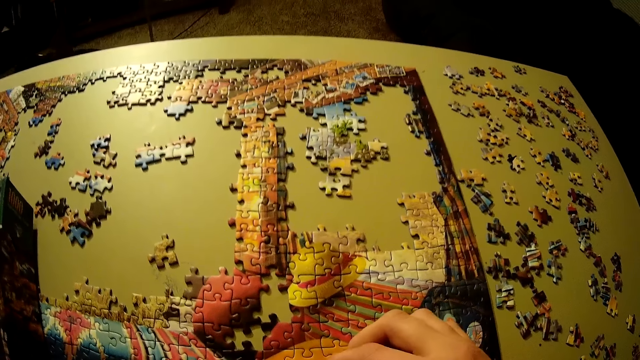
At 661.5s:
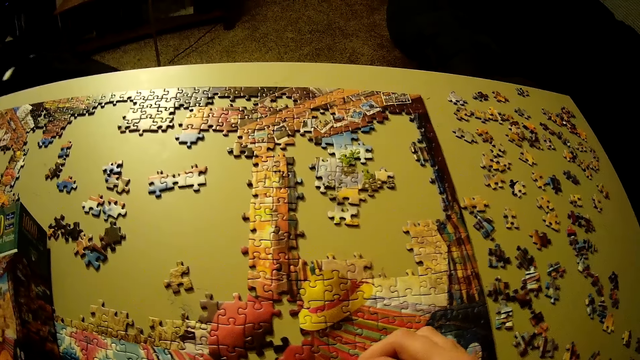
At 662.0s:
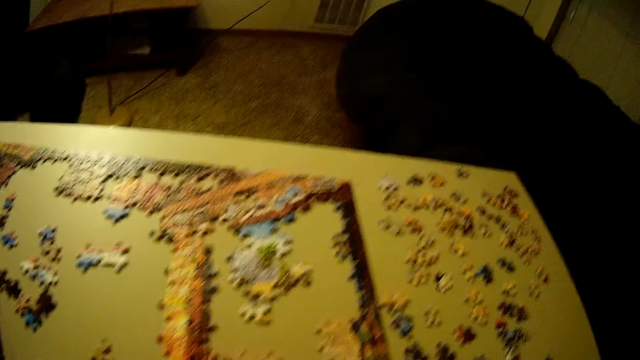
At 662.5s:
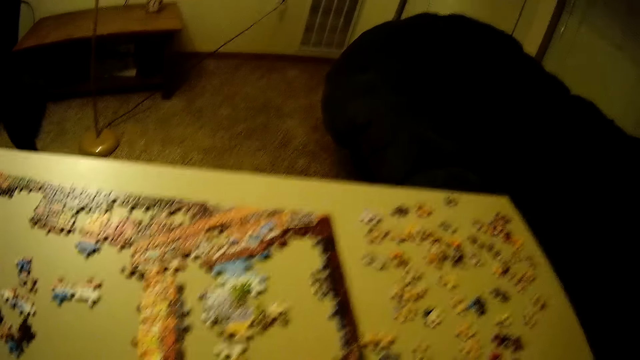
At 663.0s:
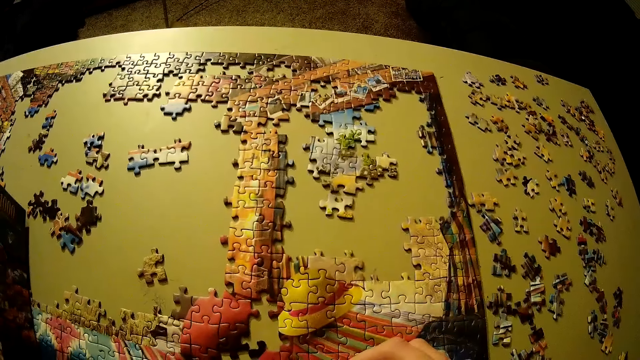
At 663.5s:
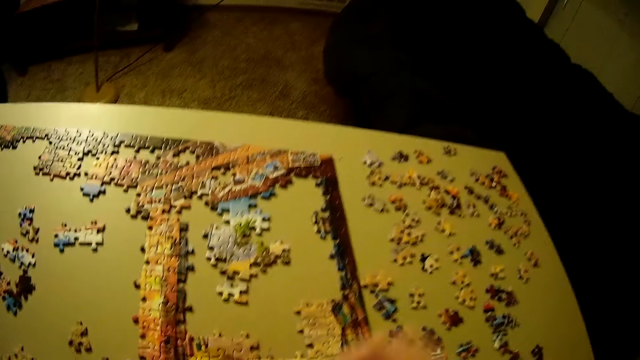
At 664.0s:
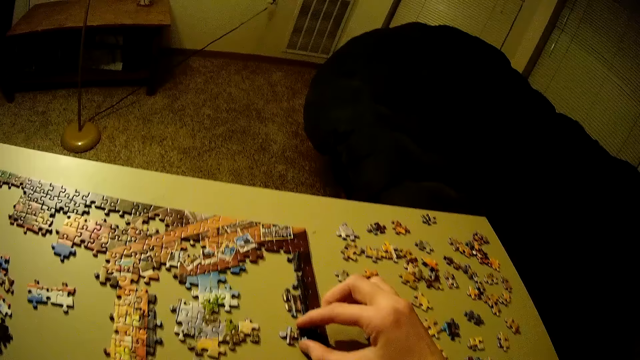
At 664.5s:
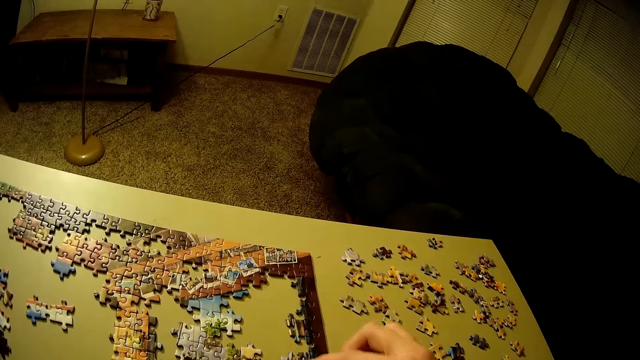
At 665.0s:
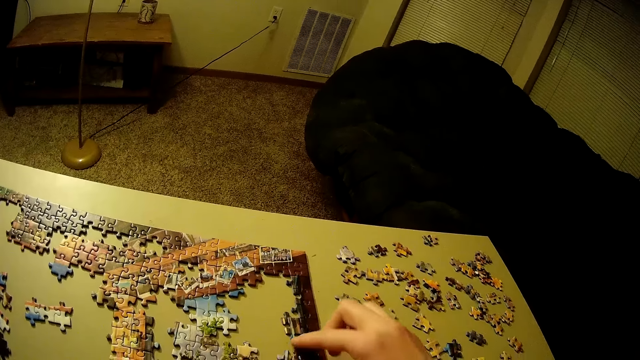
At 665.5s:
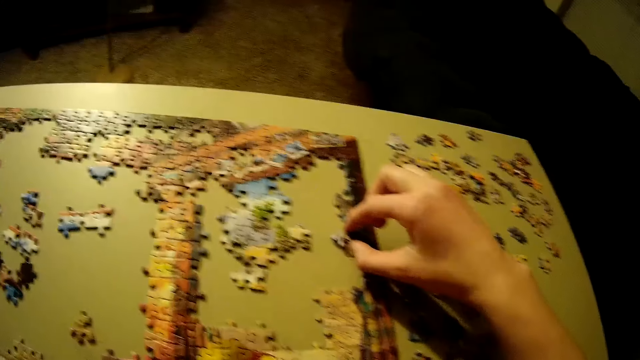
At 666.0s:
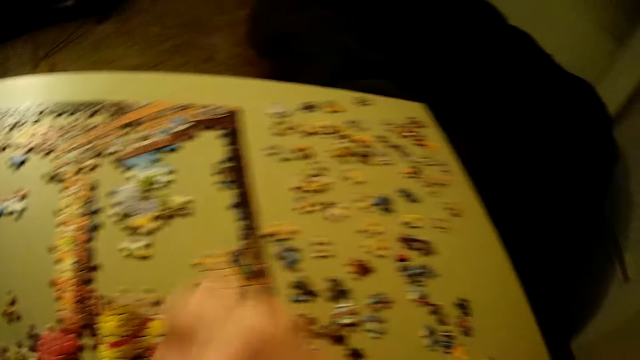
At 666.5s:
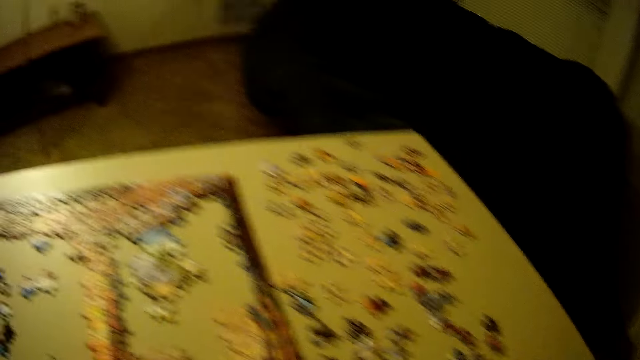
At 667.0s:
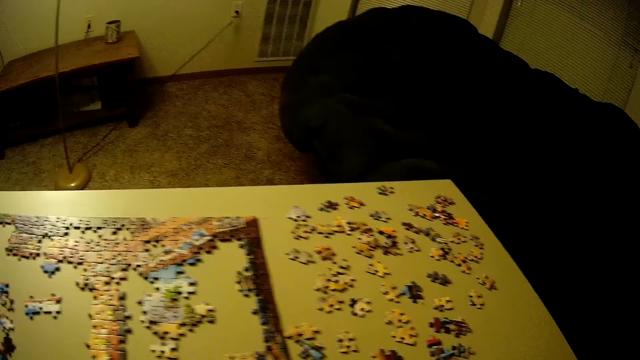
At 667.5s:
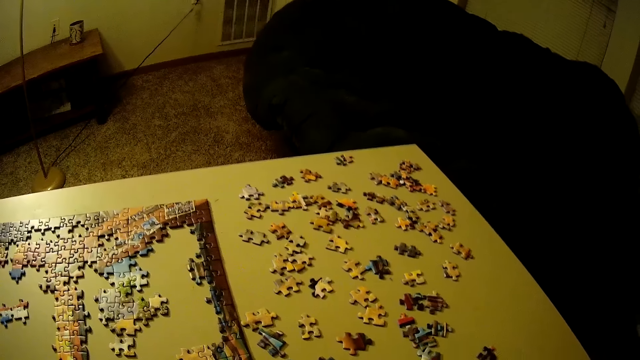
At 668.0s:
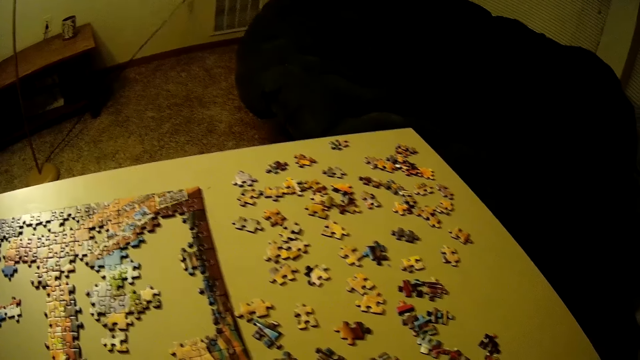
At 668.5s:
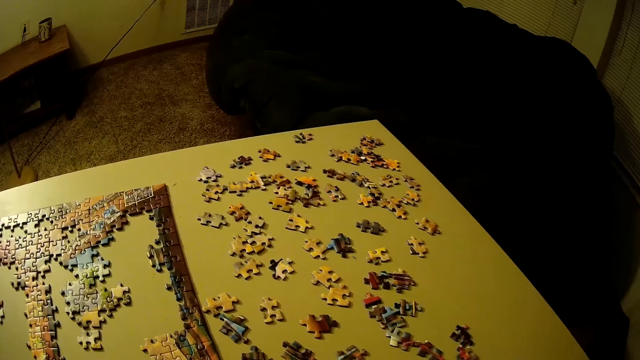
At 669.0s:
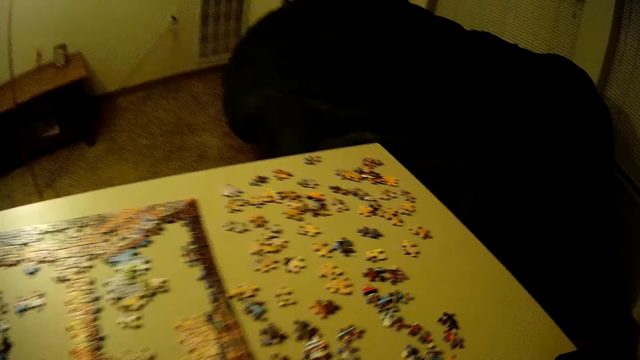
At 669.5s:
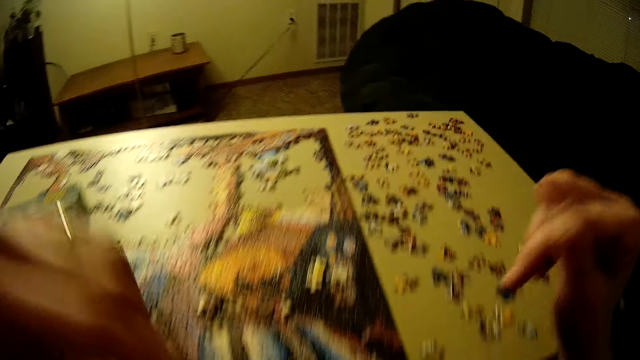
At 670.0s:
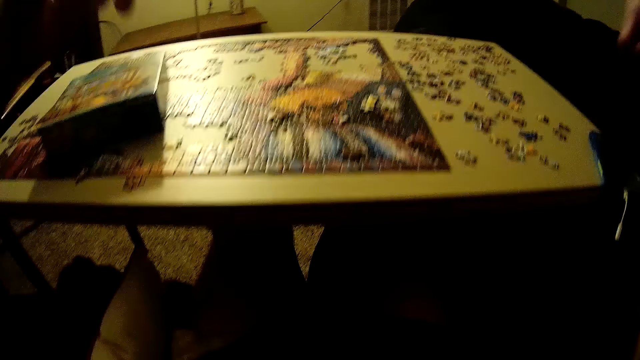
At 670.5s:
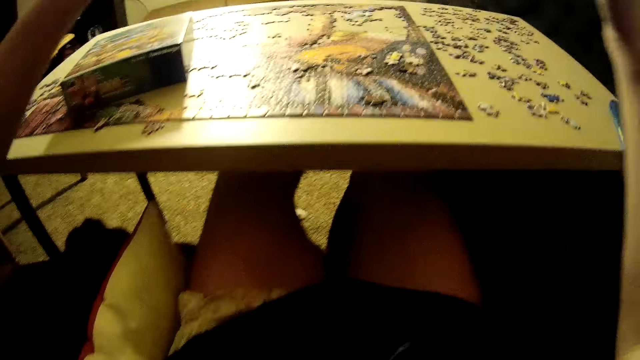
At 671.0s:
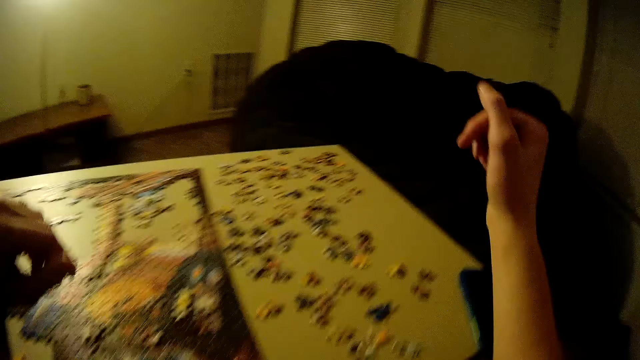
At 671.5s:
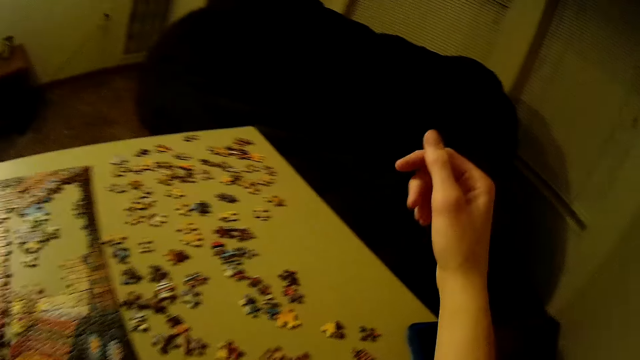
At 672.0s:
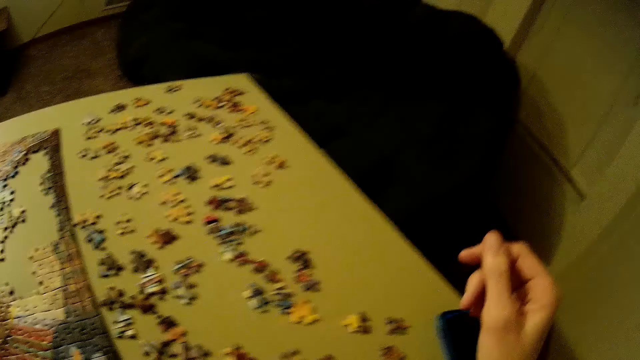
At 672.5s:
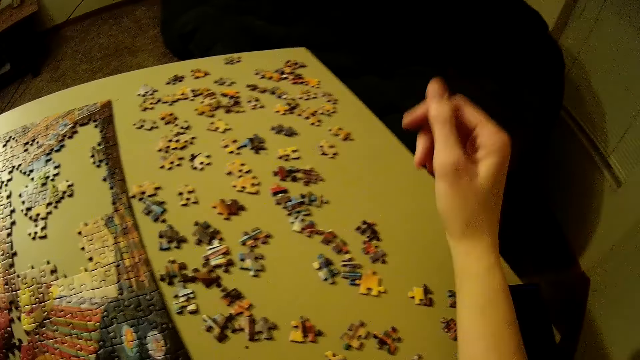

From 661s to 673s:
The camera wearer touches the puzzle pieces and looks at the puzzle pieces. He fits the puzzle piece on the jigsaw puzzle. He picks up the puzzle piece. He looks at the puzzle pieces. He lifts his hands.

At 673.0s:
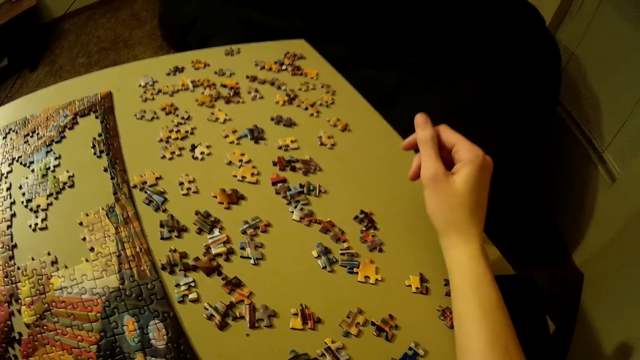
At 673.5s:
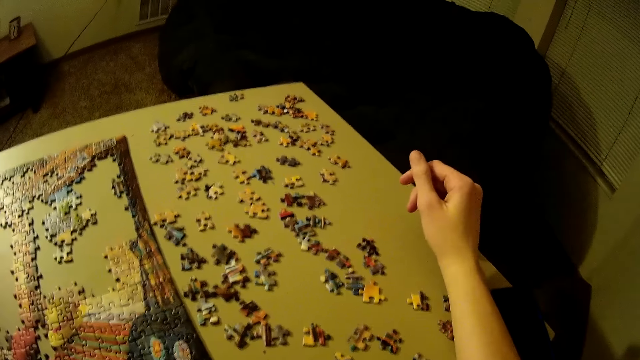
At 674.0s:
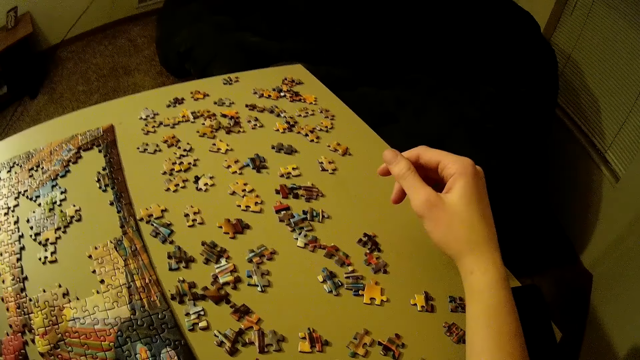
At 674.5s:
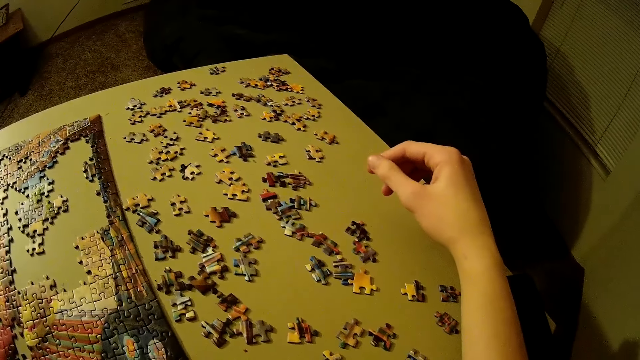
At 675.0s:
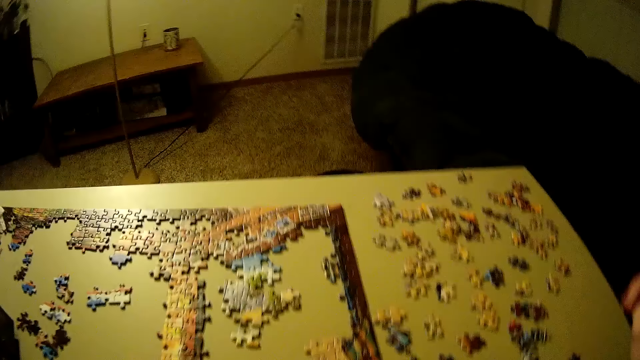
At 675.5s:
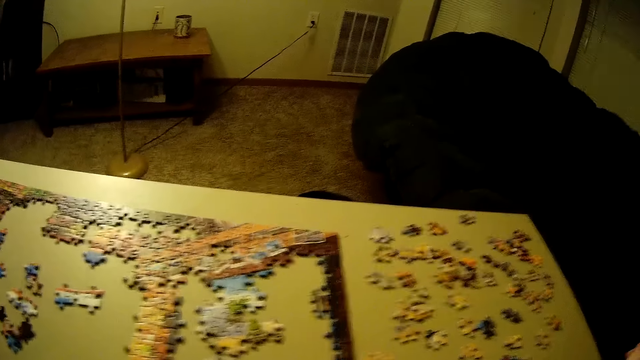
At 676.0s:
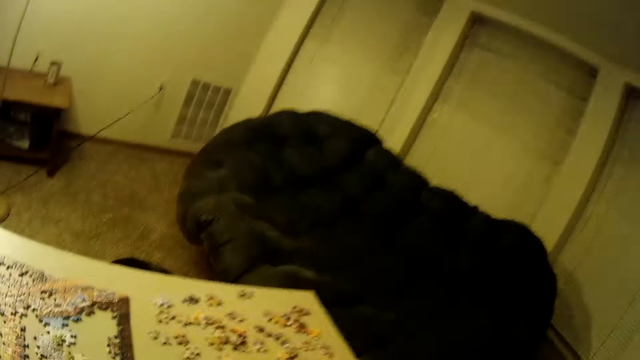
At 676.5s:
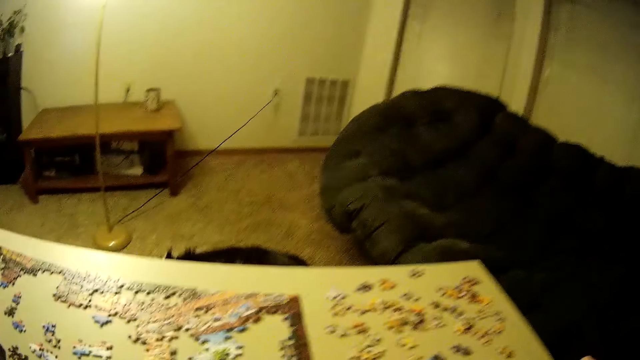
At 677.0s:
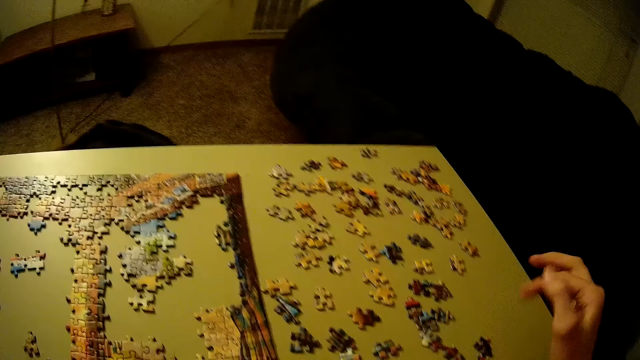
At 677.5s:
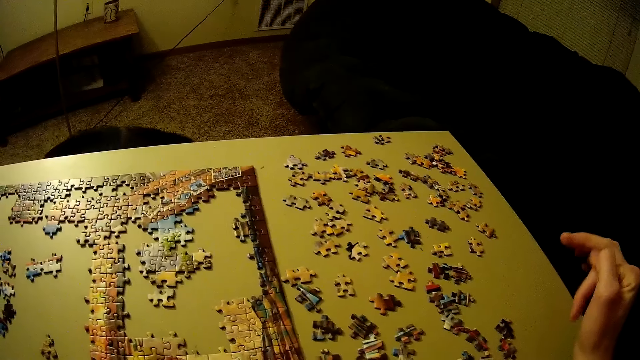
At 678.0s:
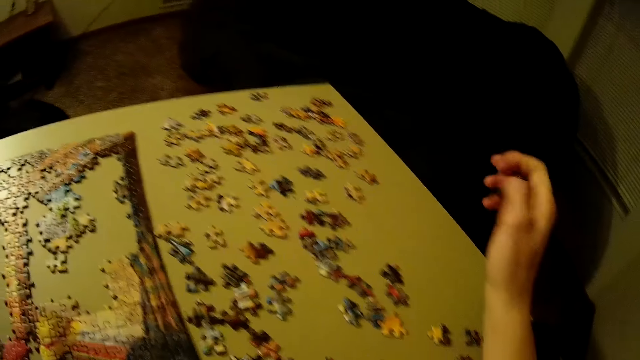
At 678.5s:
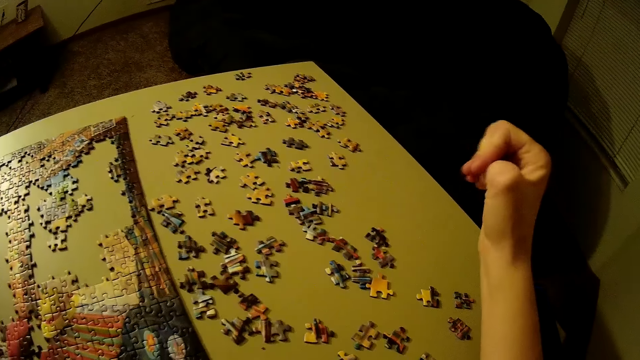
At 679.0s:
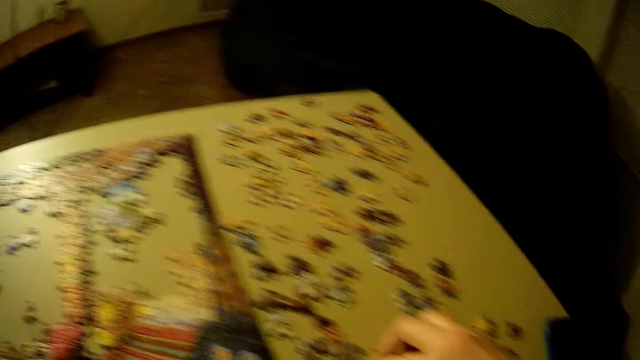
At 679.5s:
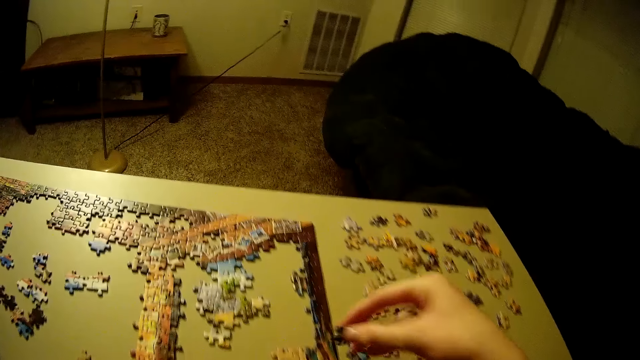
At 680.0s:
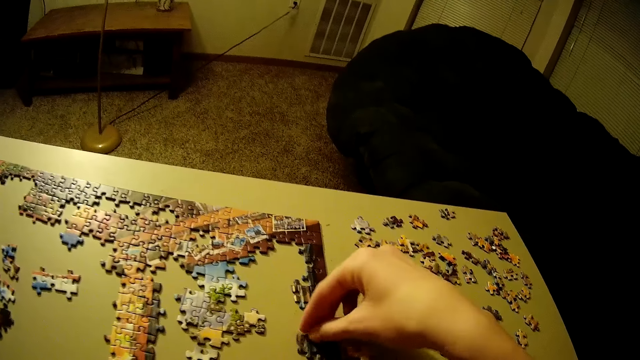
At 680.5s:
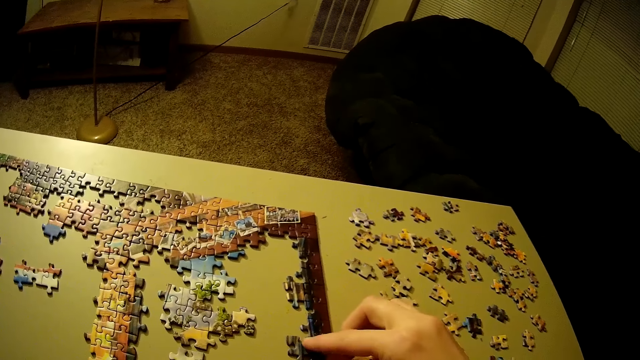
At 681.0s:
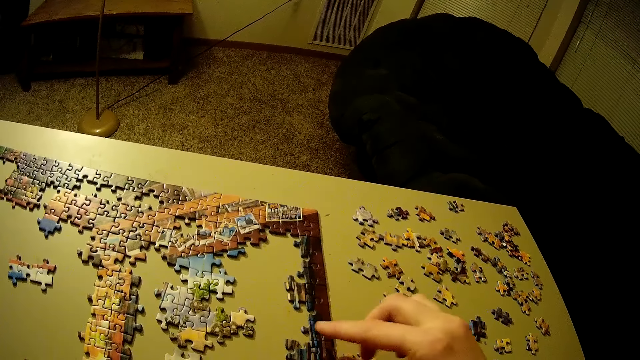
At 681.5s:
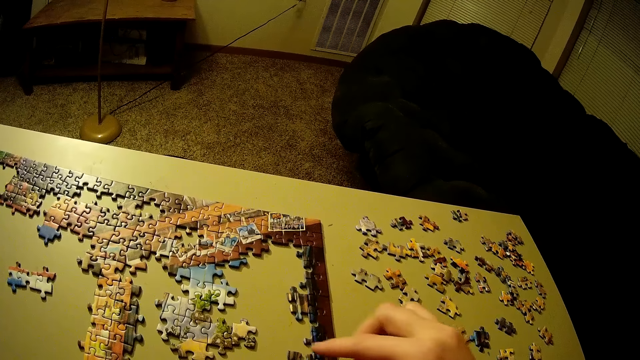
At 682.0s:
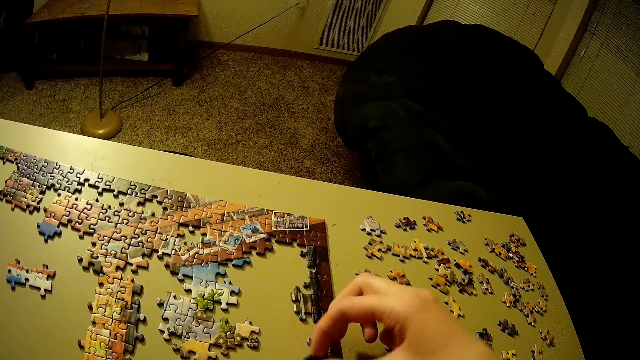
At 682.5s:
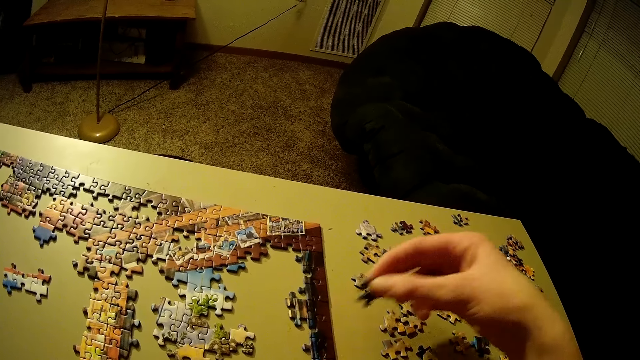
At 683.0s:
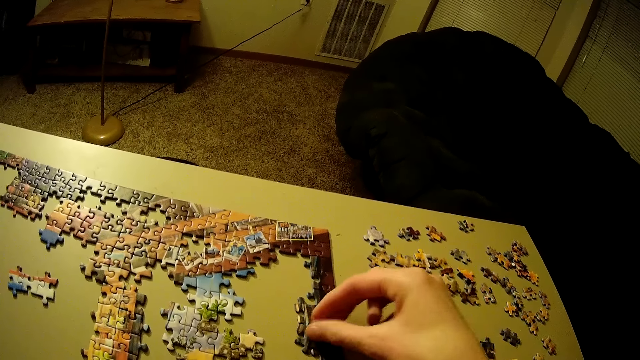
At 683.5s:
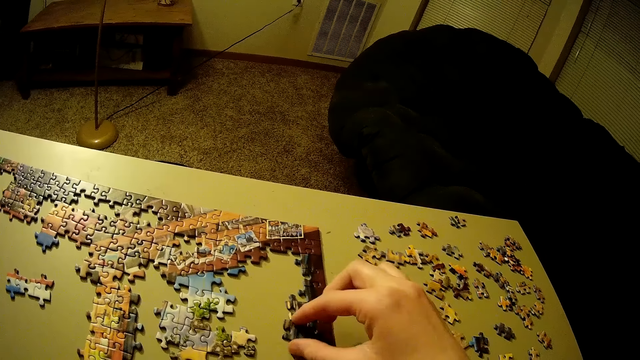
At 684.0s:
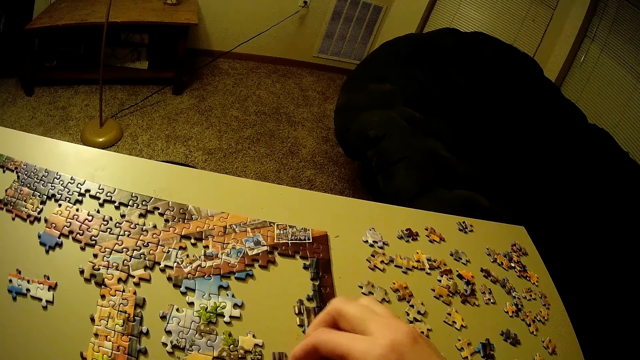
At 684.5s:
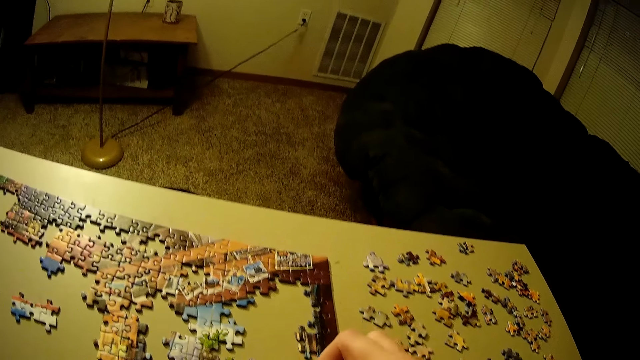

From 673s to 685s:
The camera wearer puts his hand on the table. He looks at the jigsaw puzzle. He picks up the puzzle piece and fits the puzzle piece on the jigsaw puzzle. He touches the puzzle piece, holds the puzzle piece and fits the puzzle piece on the jigsaw puzzle. He moves the puzzle piece.
